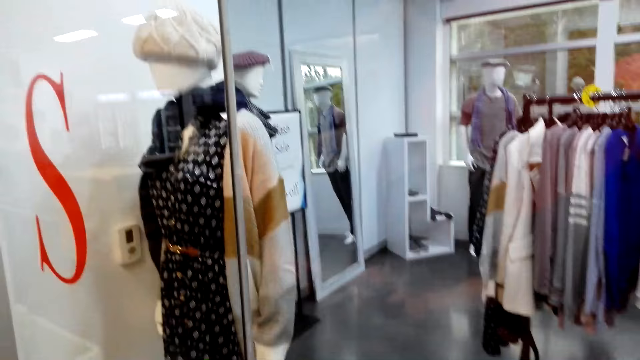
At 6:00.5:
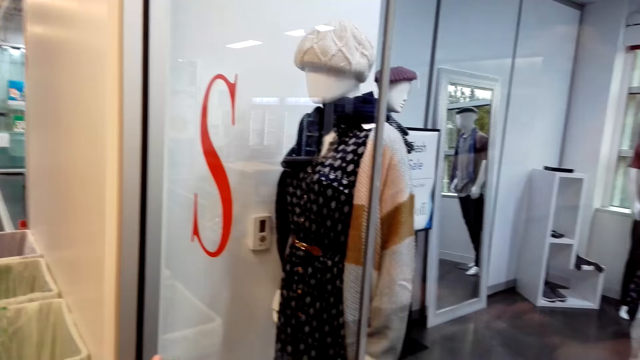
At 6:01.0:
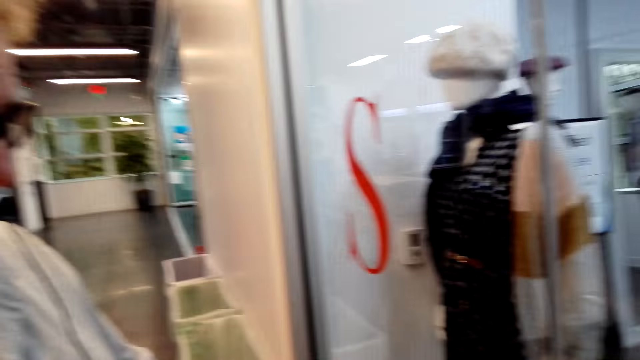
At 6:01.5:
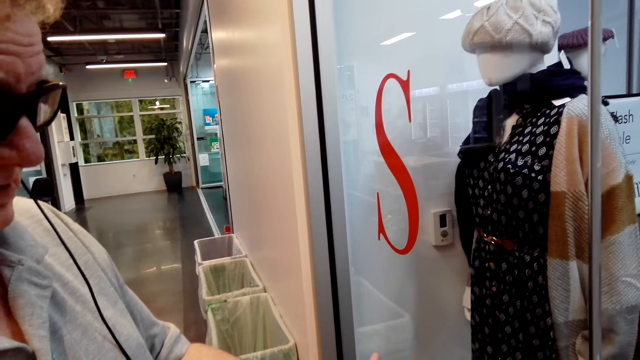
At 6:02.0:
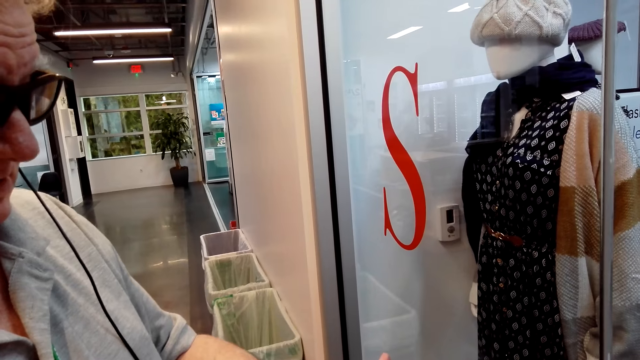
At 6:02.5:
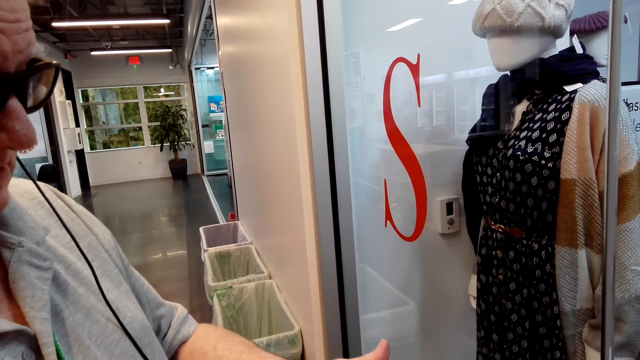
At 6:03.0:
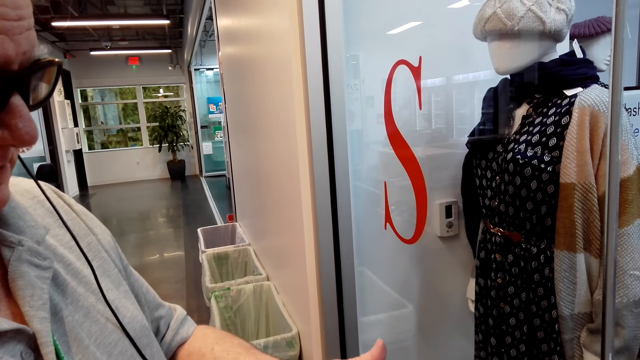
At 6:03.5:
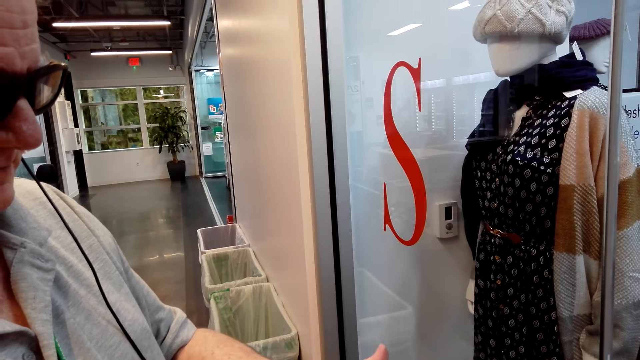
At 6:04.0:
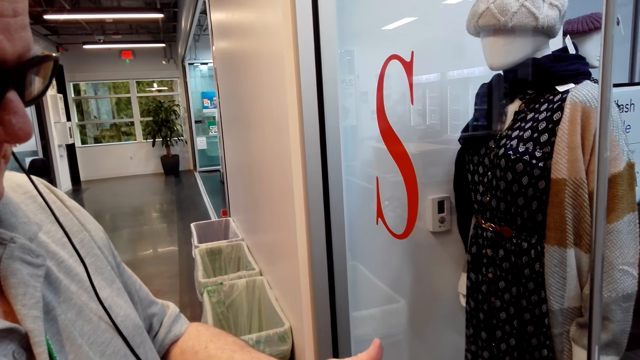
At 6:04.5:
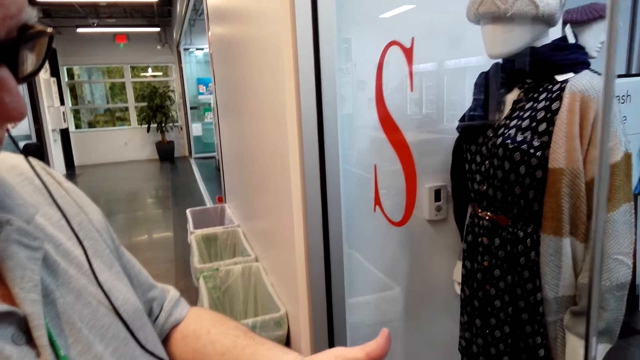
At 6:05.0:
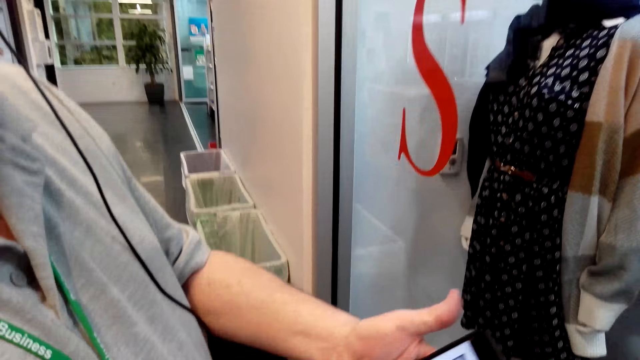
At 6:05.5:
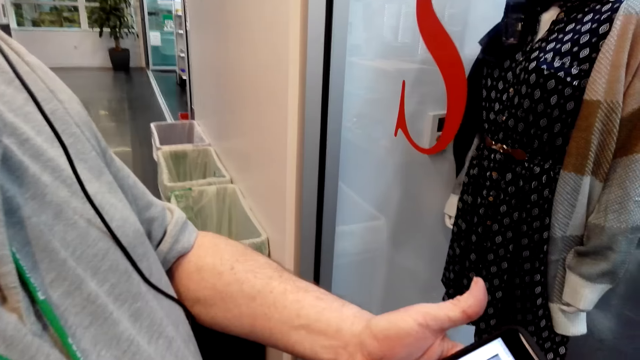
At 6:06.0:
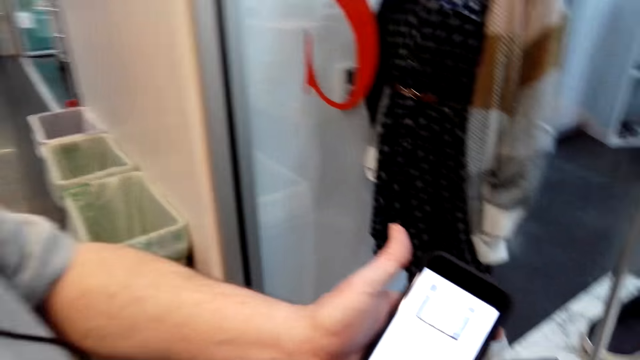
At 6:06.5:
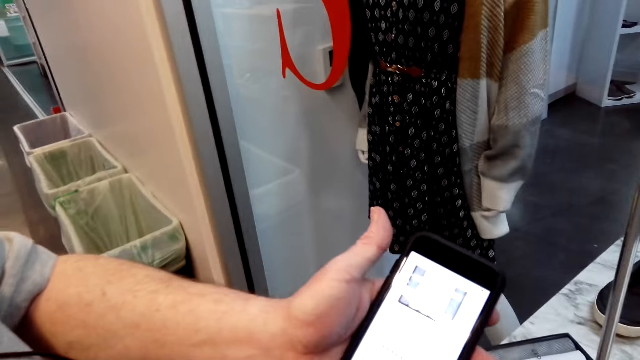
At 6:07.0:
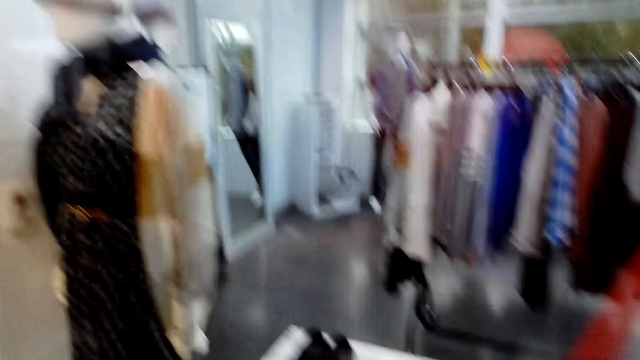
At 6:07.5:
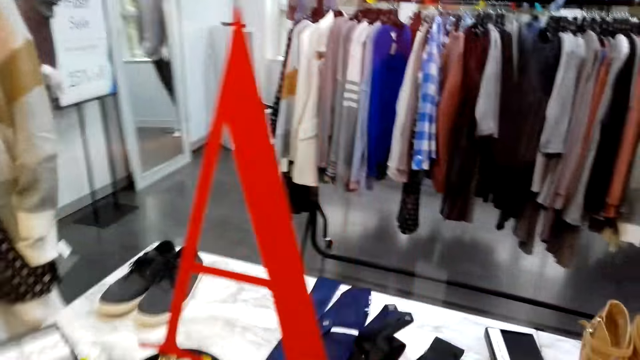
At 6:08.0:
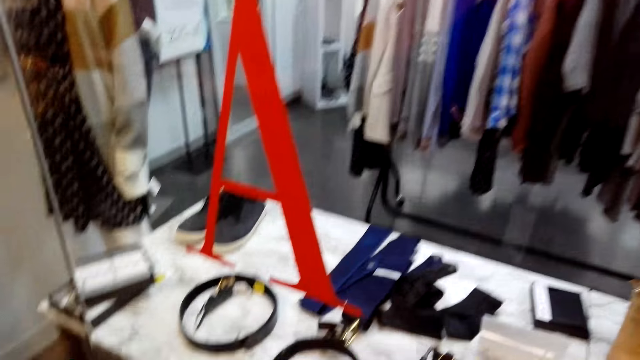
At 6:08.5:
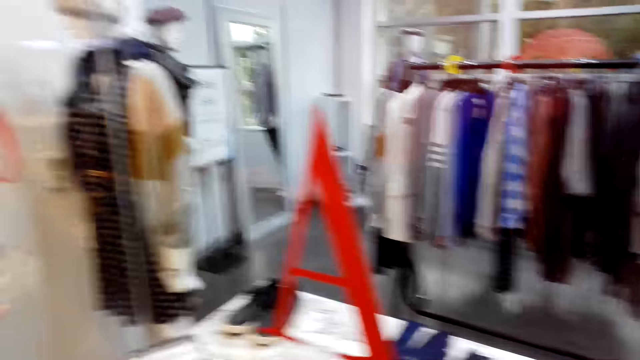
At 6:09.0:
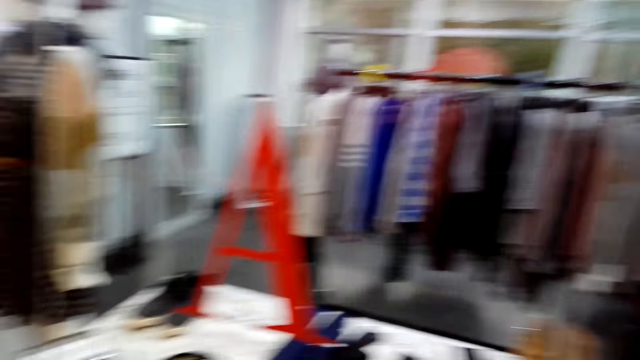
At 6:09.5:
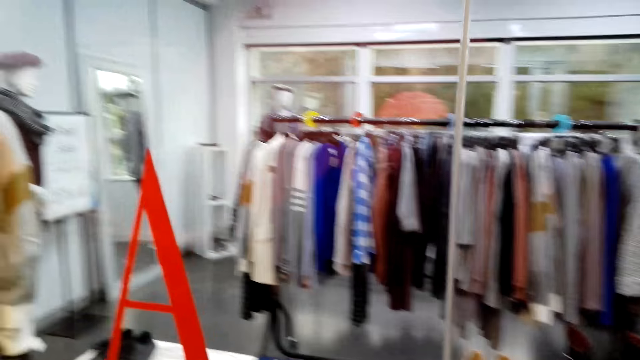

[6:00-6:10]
The camera wearer converses with a man.

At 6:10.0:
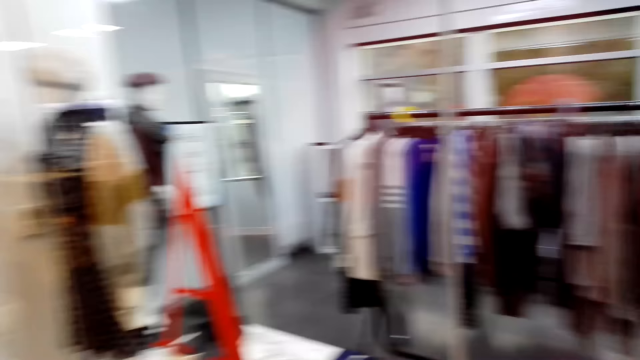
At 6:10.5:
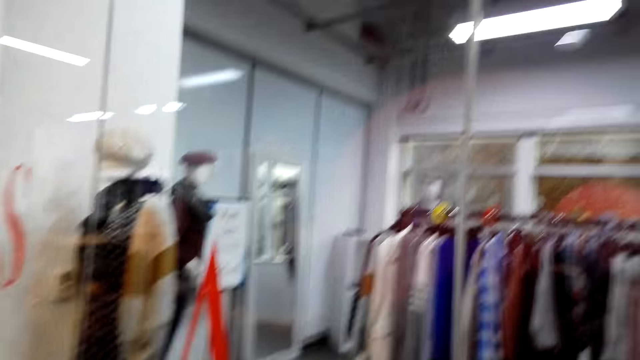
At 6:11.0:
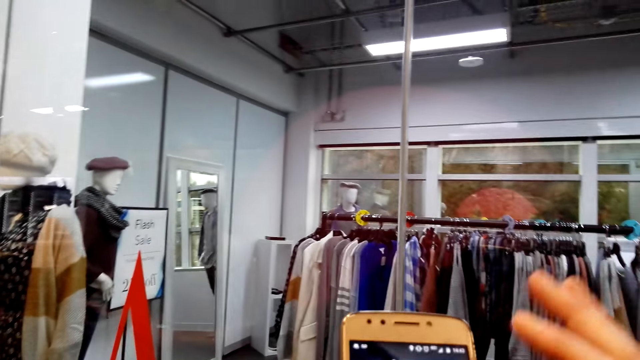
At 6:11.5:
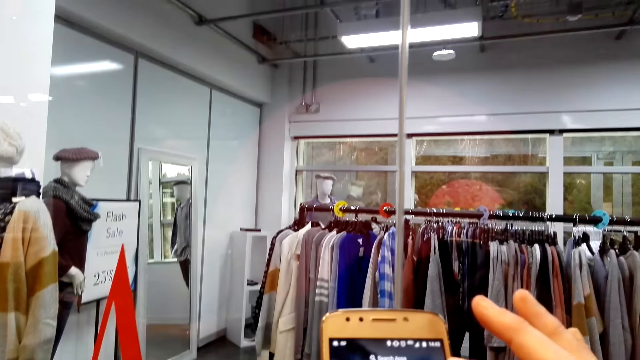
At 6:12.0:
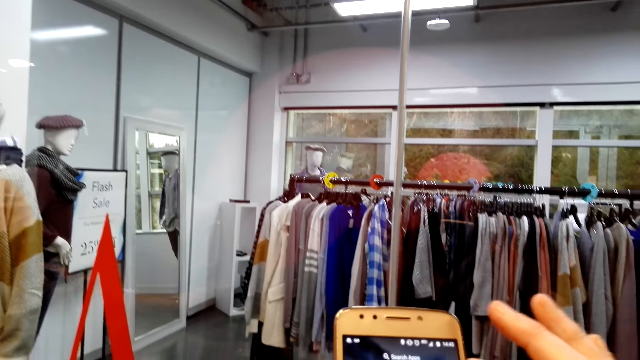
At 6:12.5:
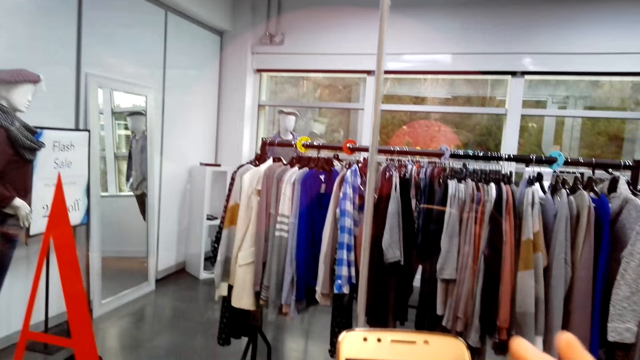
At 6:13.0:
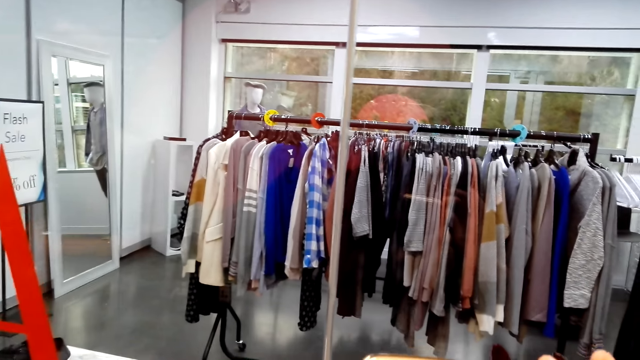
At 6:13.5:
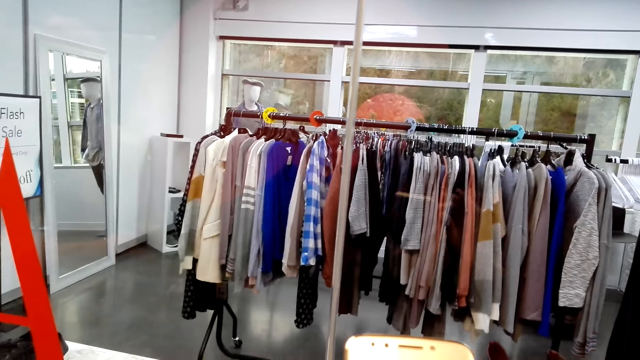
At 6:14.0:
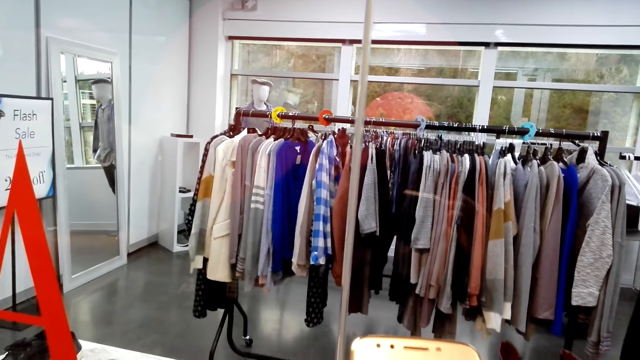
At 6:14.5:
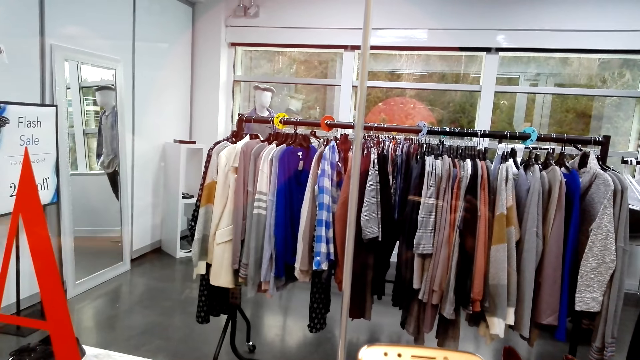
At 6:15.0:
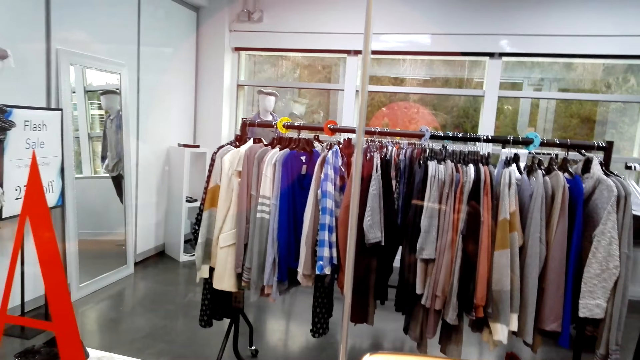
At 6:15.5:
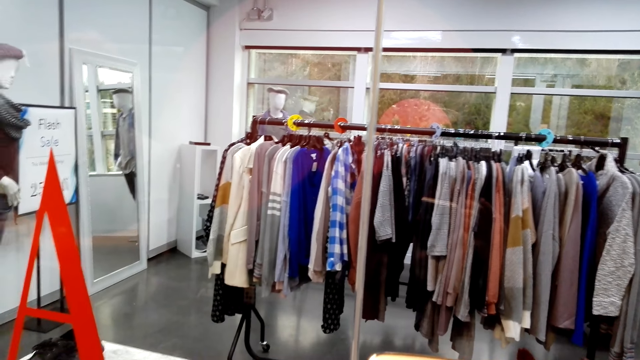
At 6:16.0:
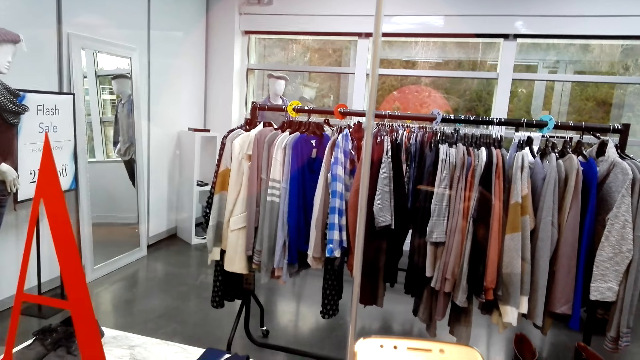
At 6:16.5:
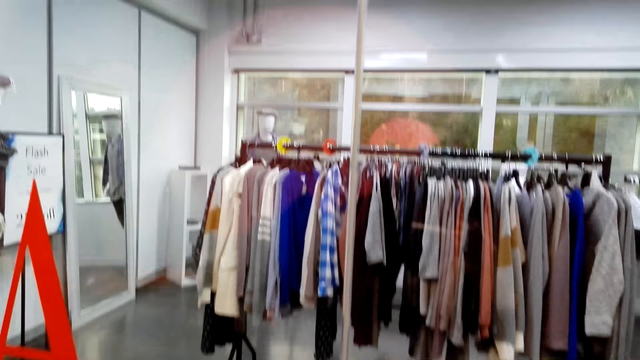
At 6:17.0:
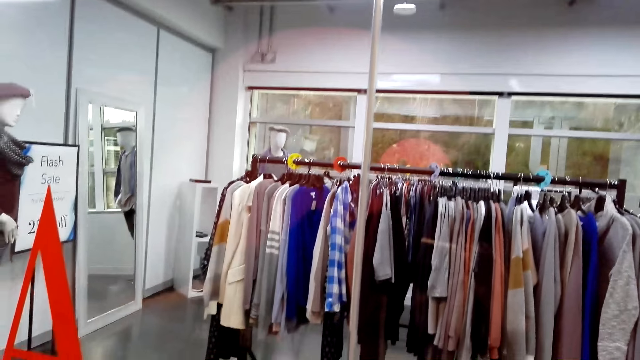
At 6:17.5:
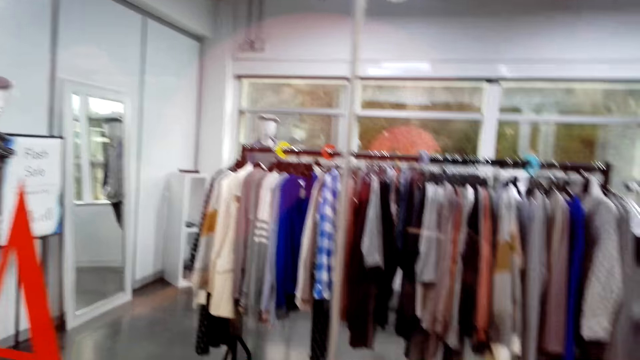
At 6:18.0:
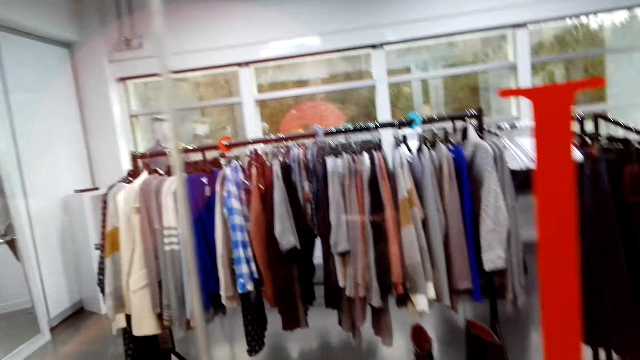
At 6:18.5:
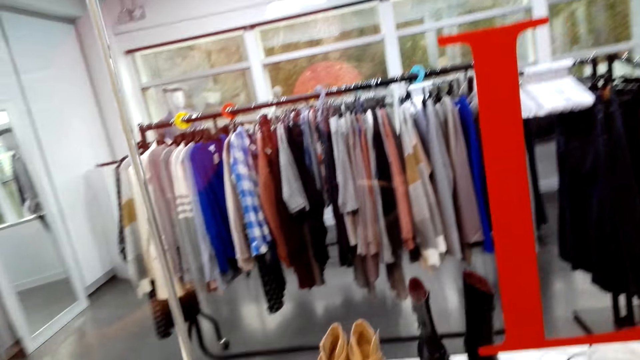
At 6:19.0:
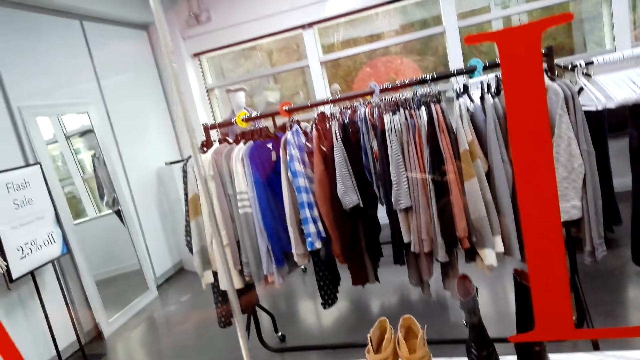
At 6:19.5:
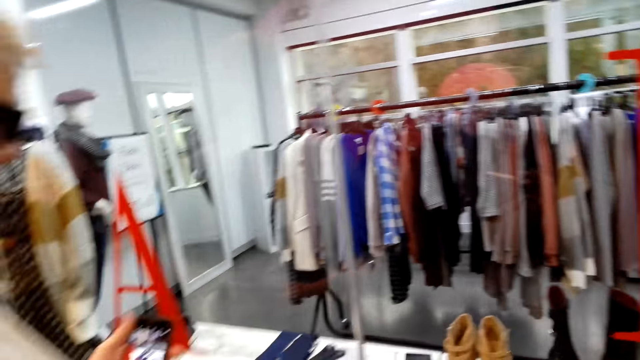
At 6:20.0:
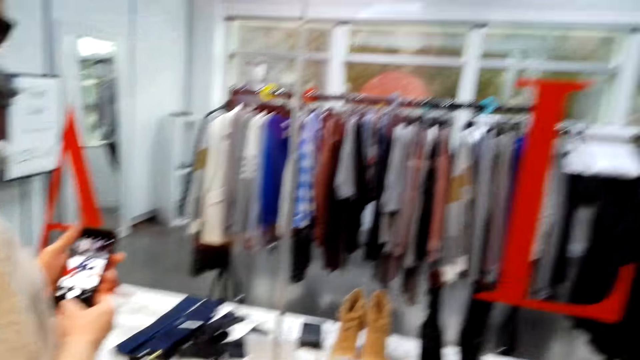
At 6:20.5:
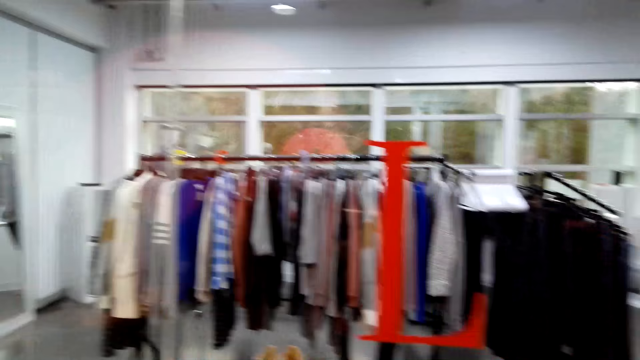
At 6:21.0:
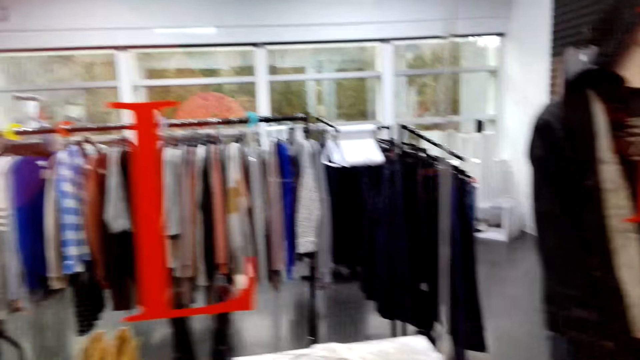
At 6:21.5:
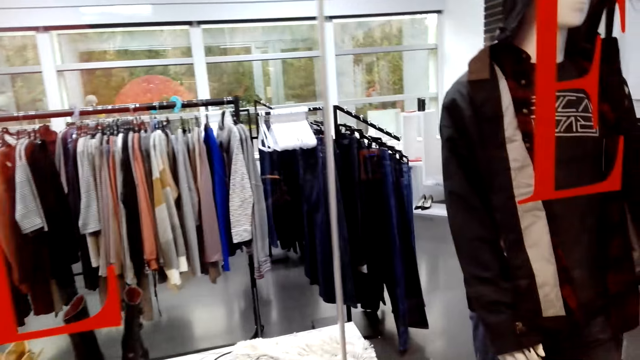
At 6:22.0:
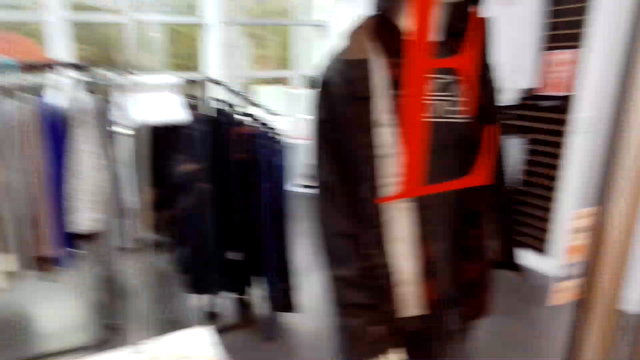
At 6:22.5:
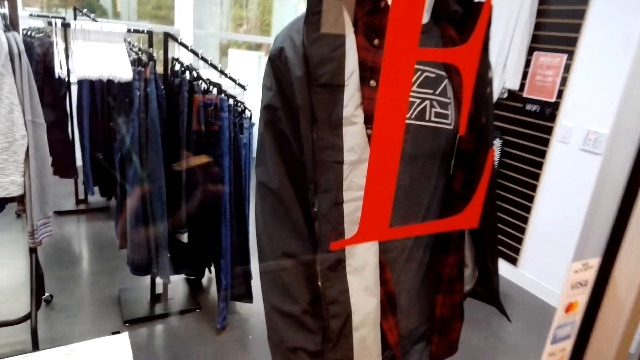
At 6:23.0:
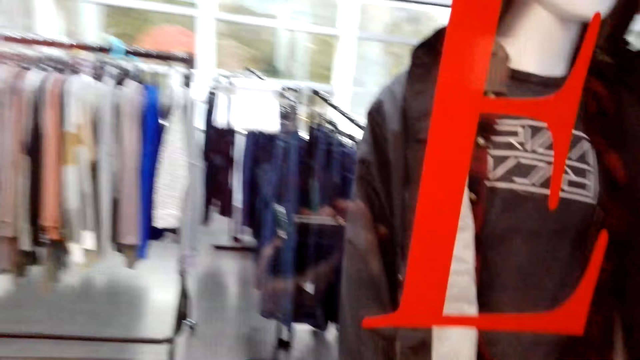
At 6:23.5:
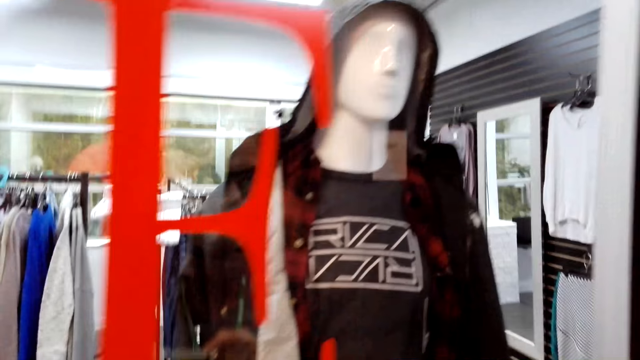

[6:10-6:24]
The camera wearer scrolls the phone. A man scrolls the phone.
